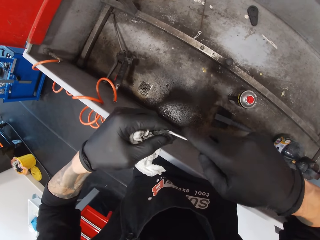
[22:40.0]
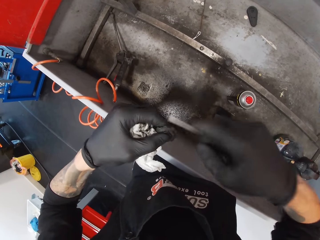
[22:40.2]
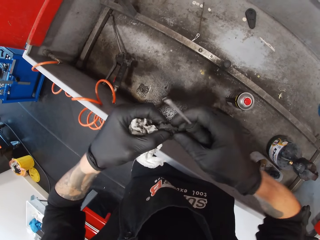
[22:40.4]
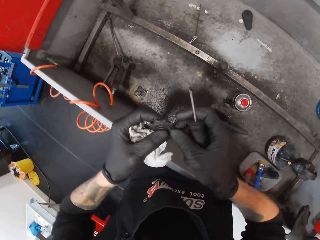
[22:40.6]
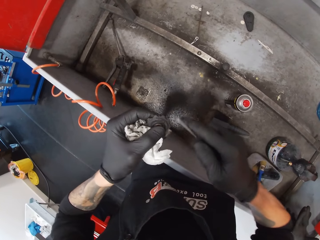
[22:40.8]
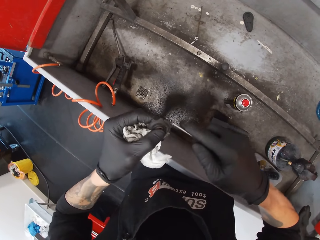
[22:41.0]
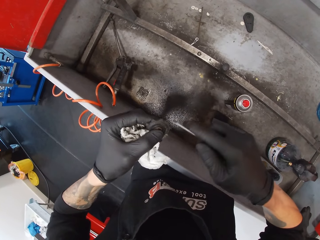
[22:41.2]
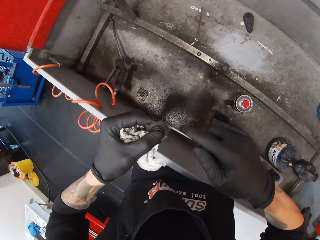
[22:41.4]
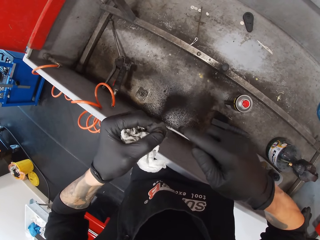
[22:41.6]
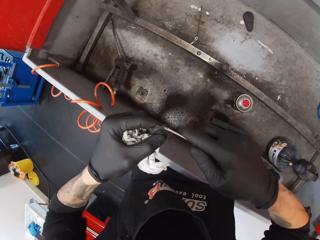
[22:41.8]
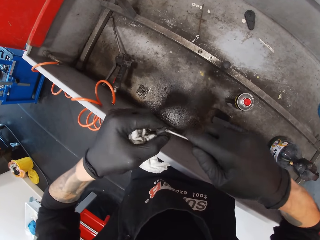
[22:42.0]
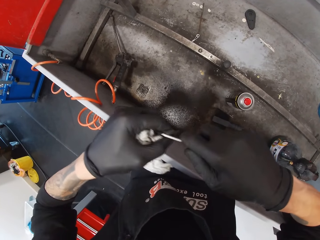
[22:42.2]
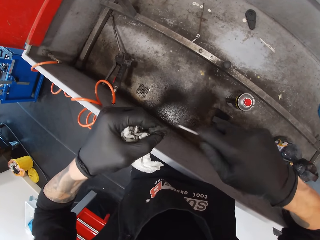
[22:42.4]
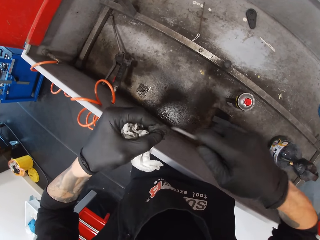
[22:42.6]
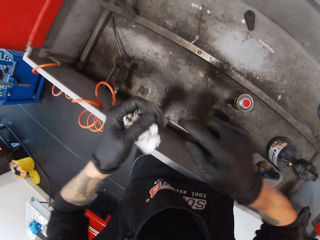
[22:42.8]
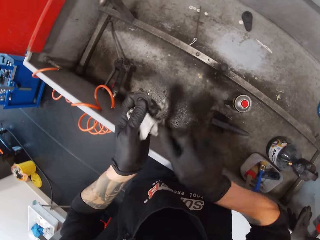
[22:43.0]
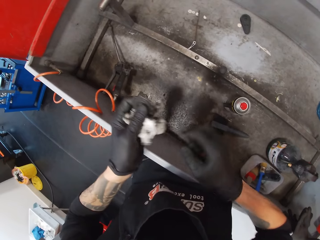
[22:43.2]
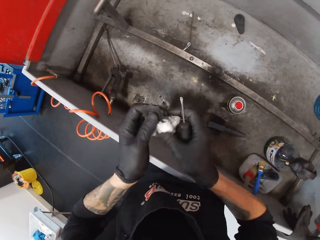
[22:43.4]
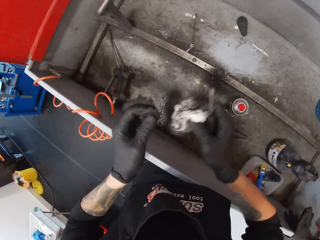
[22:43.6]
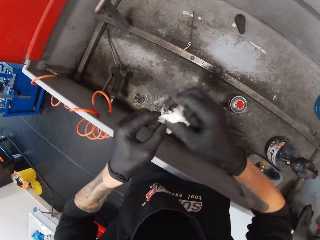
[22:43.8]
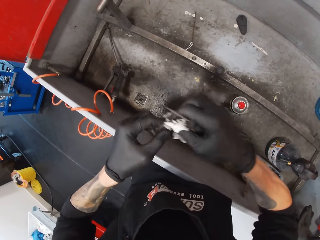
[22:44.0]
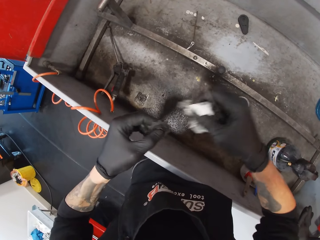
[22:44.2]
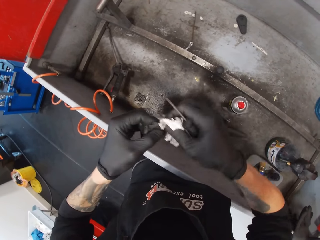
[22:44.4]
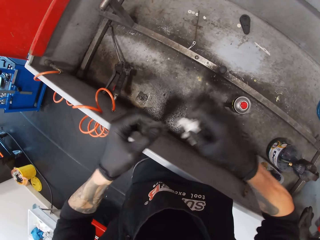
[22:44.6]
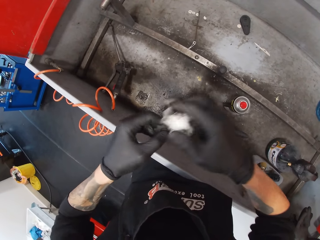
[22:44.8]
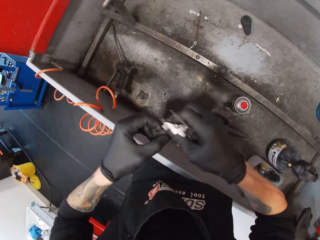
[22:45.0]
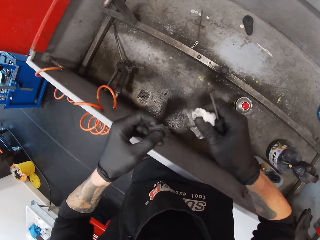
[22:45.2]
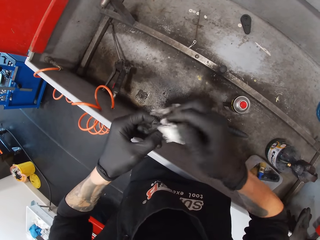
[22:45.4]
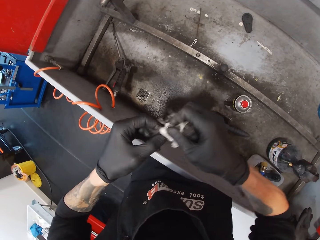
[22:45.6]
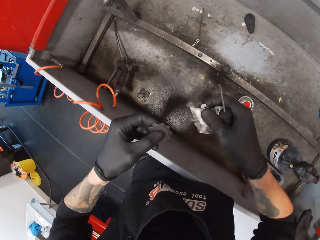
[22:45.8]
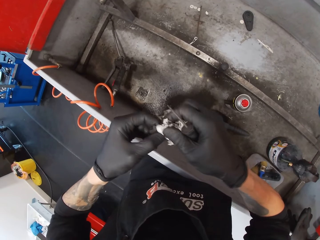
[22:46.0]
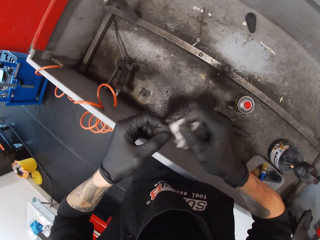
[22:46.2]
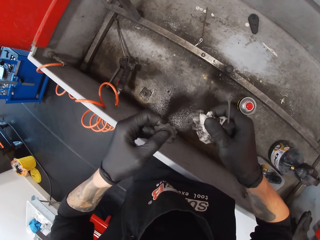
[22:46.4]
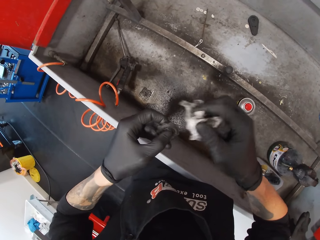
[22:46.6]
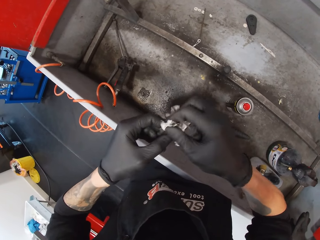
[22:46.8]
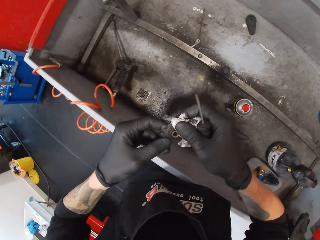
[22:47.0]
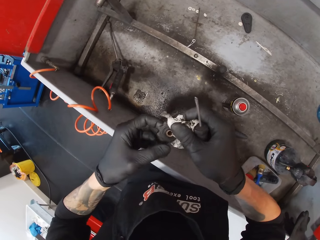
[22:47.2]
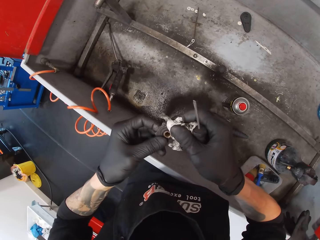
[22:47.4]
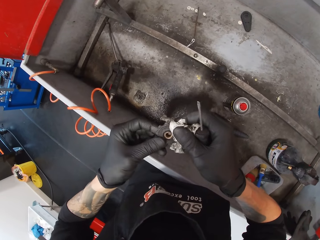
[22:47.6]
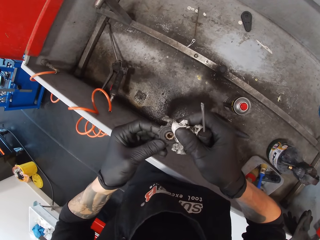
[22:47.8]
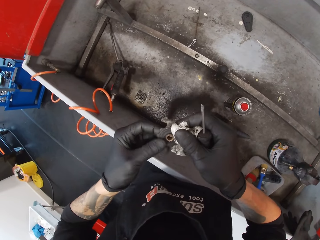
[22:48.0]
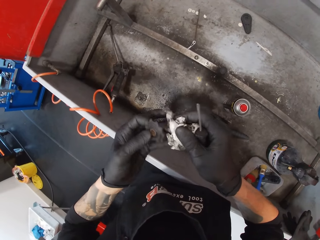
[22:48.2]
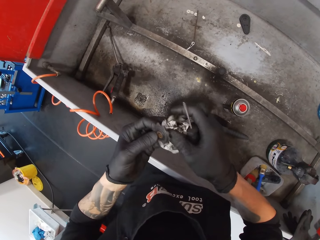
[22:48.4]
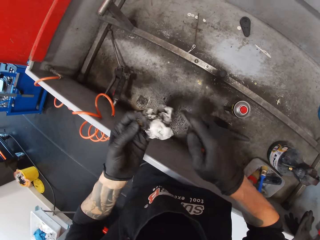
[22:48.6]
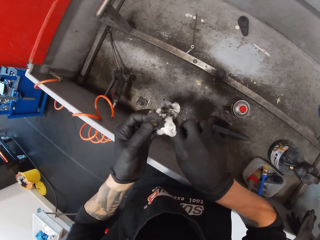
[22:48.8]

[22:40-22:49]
The camera wearer aligns a gear with his hands. He scrubs a metal with a screwdriver. He wipes the screwdriver with a tissue. He moves the tissue on the other hand. He wipes the gear with the tissue. He wipes the bolt with the tissue in the right hand.

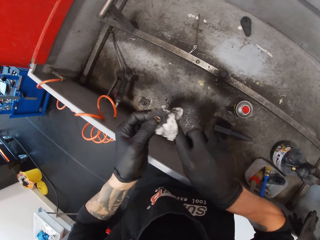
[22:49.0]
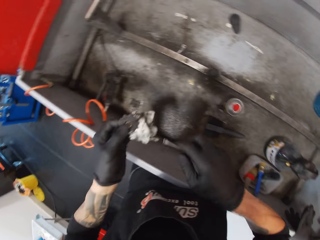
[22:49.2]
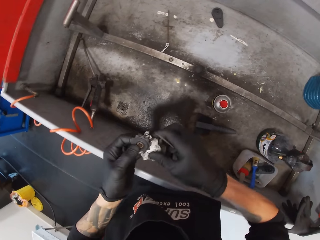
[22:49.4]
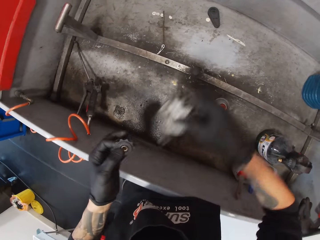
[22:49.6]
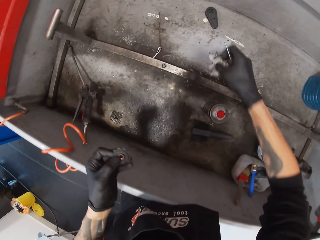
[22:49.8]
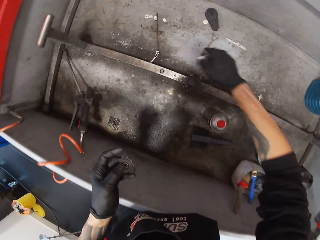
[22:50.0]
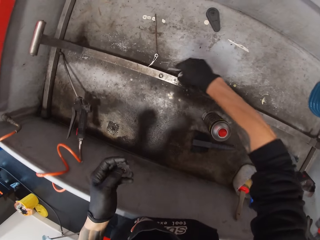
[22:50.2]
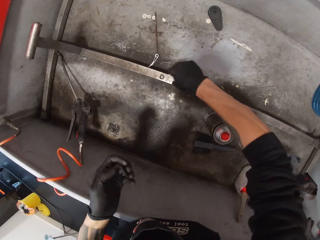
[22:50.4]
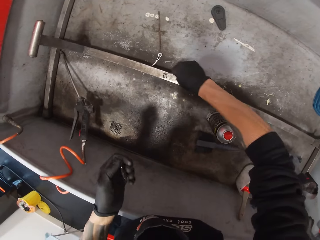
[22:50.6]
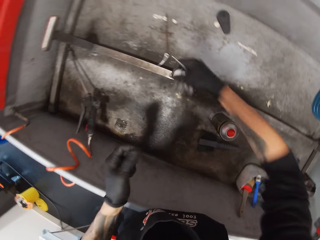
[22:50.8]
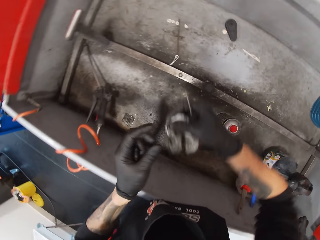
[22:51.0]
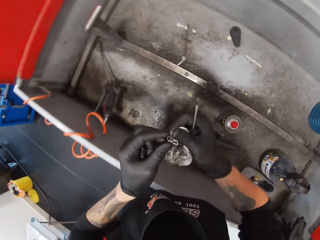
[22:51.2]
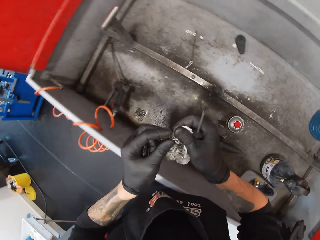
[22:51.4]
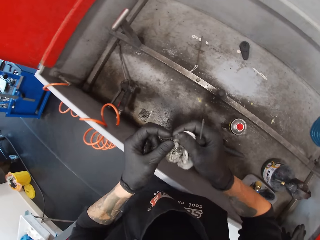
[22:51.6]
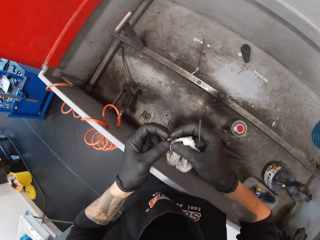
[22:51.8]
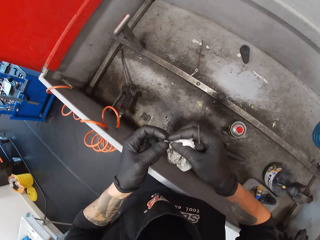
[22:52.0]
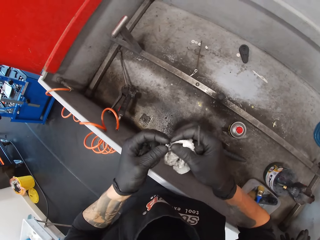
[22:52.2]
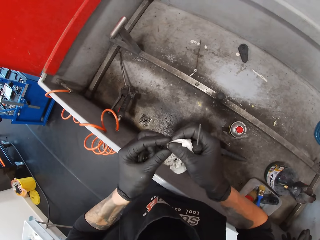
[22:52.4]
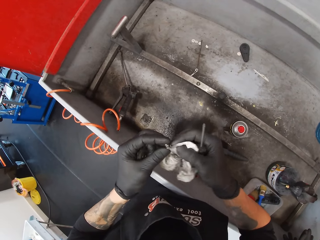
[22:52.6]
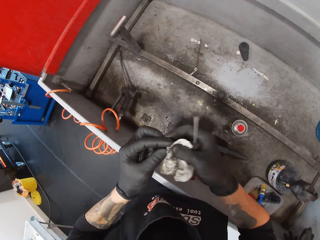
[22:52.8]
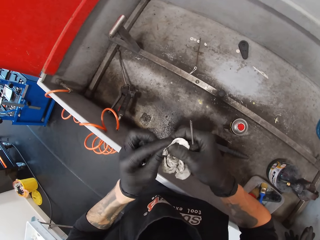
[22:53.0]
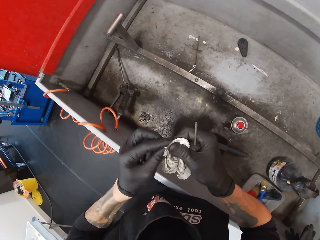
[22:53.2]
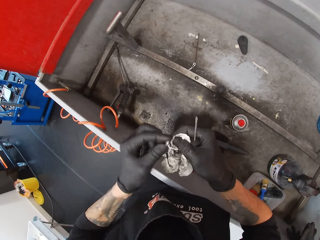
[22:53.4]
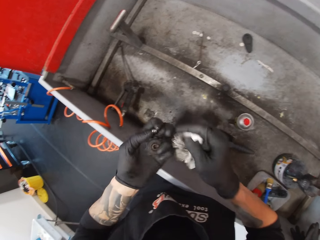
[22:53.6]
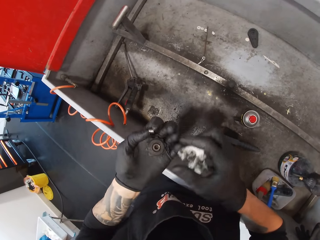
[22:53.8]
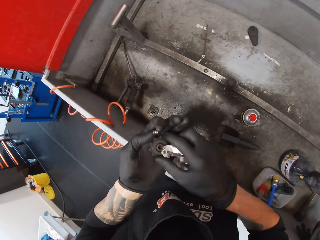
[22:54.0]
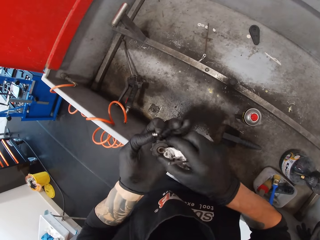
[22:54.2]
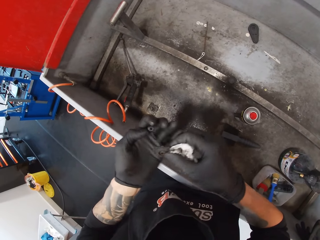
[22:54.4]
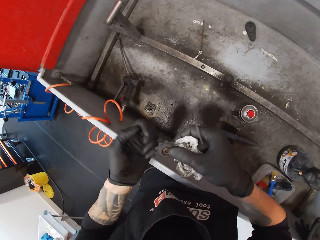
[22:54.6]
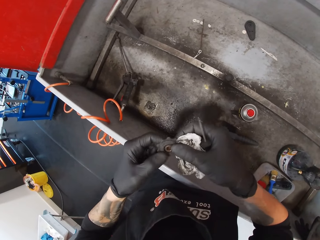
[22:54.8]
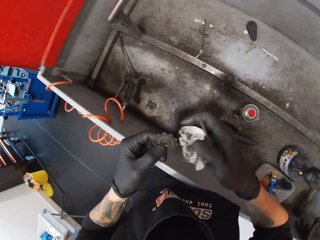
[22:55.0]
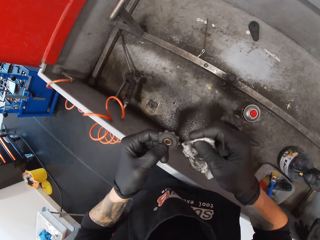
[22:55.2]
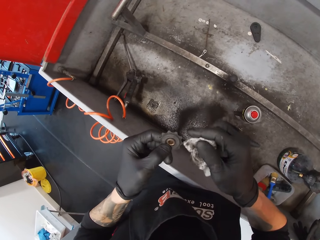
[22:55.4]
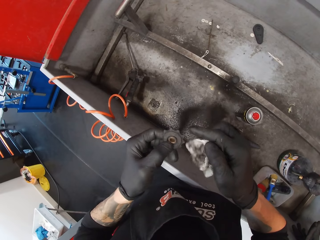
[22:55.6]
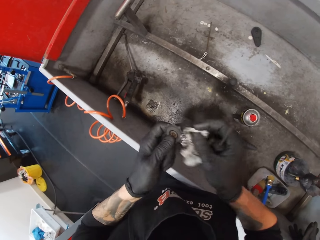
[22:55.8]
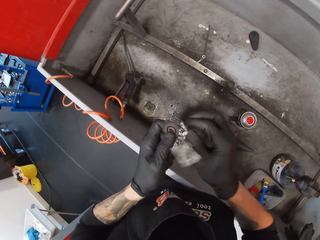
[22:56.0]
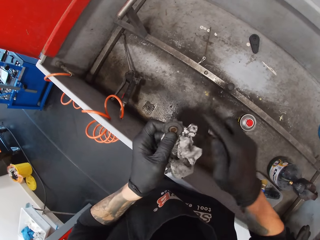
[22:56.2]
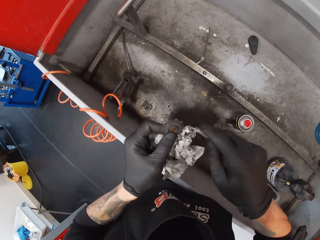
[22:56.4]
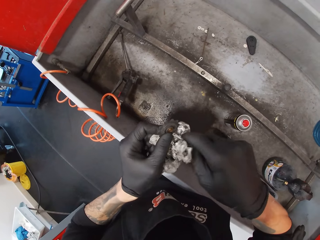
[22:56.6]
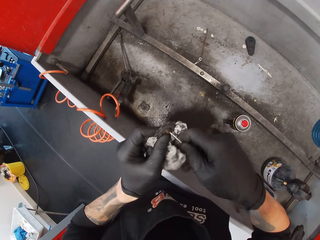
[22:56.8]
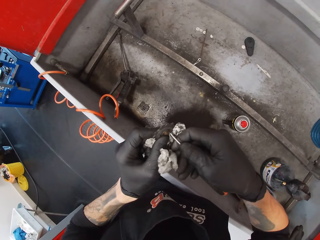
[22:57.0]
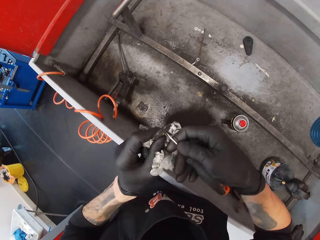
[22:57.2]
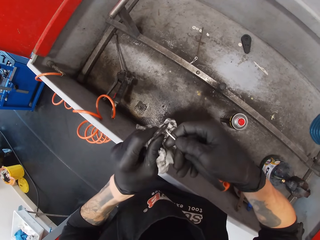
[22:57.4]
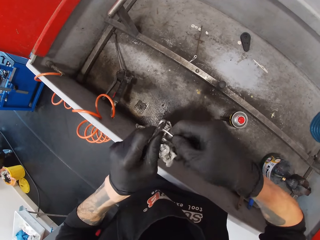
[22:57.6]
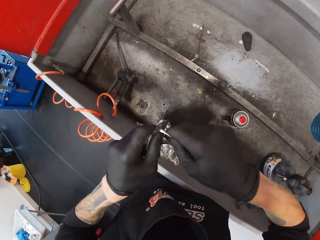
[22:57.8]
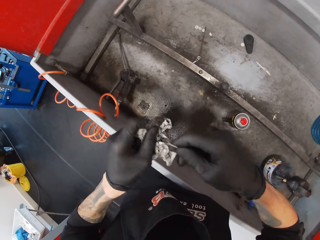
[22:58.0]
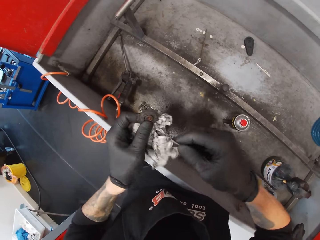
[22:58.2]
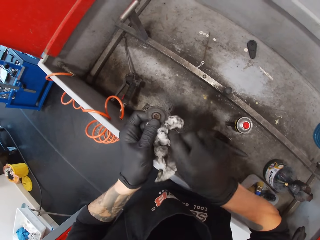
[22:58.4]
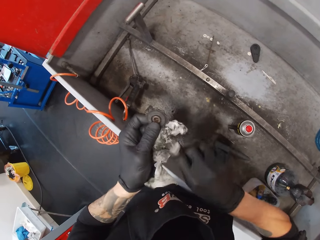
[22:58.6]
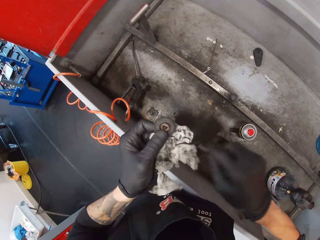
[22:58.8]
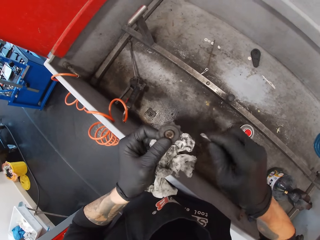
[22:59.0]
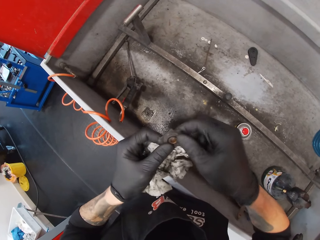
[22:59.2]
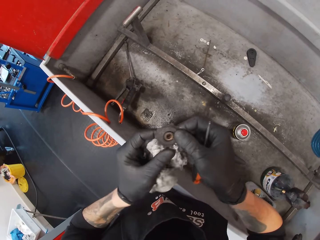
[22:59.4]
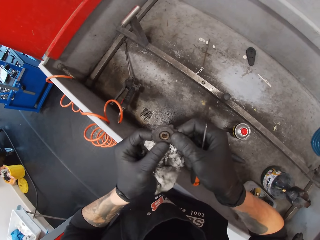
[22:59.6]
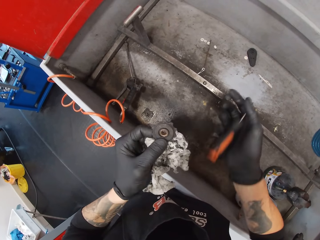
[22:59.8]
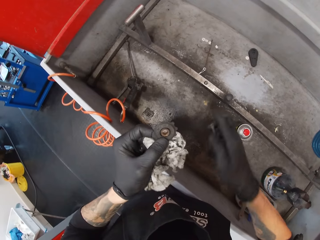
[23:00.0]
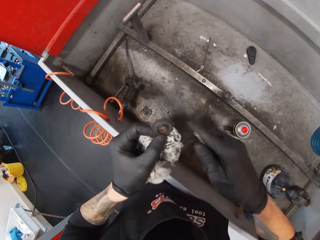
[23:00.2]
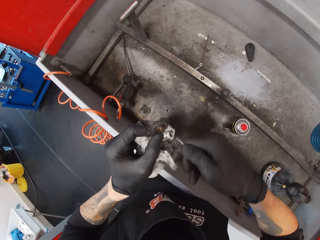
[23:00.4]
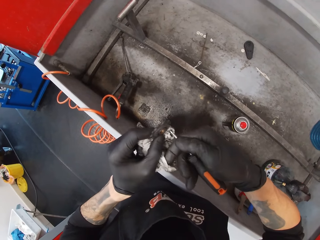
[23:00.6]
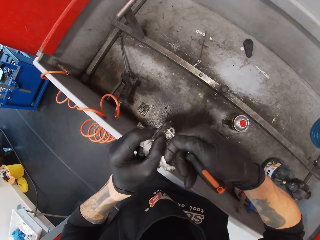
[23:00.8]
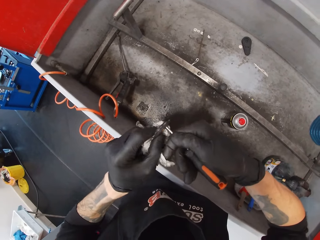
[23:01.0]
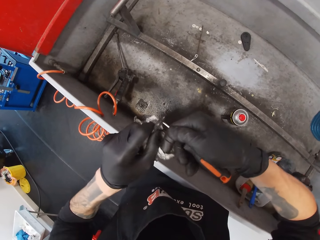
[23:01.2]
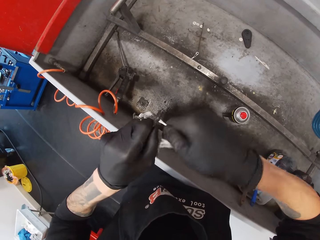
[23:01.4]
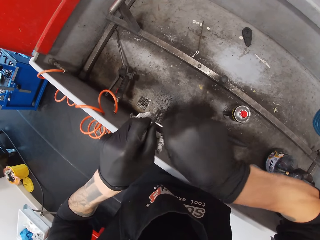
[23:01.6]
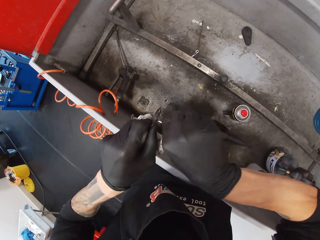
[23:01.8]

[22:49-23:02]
The camera wearer wipes the screwdriver on the paper towel. They place the tissue in the right hand to the left hand. They pick the tissue in the left hand with the right hand. They pick a bolt from the metal rod with the right hand. They place the bolt in the left hand with the right hand. They wipe the bolt with the tissue in the right hand. They pick the bolt with the right hand from the left hand. They hold the hub with the left hand. They place the bolt in the left hand with the right hand. They place the tissue in the right hand to the left hand. They remove dirt from the bolt with the screwdriver in the right hand. They wipe the screwdriver in the right hand with the tissue in the left hand. They rotate the bolt with the right hand. They clean the hub with the screwdriver.
